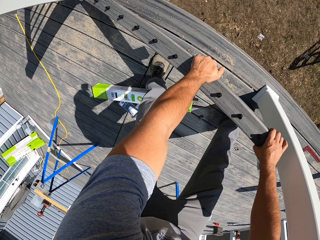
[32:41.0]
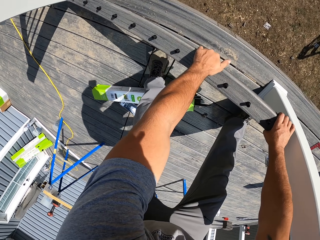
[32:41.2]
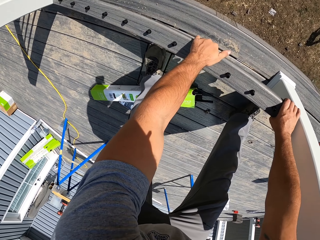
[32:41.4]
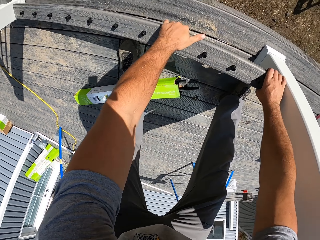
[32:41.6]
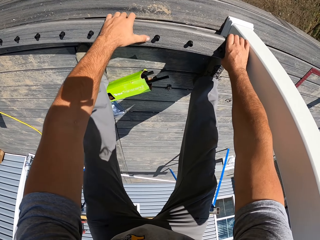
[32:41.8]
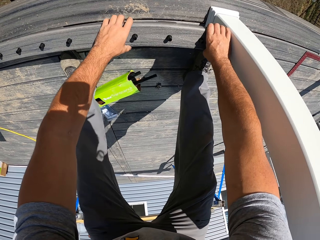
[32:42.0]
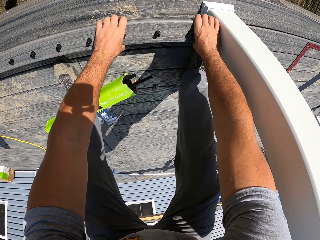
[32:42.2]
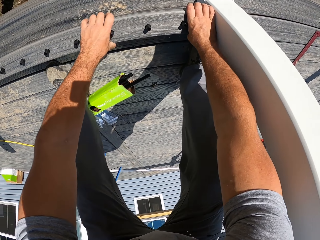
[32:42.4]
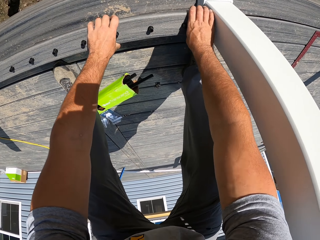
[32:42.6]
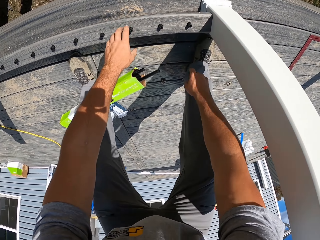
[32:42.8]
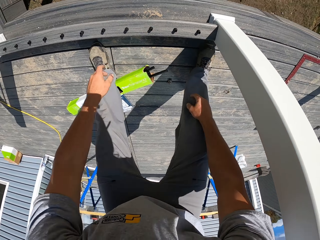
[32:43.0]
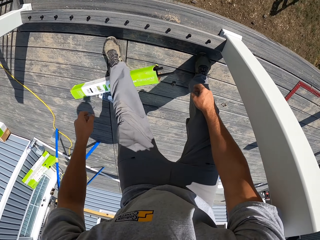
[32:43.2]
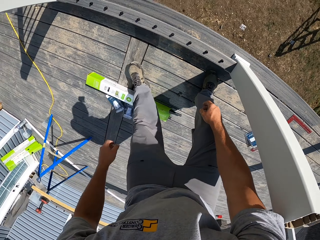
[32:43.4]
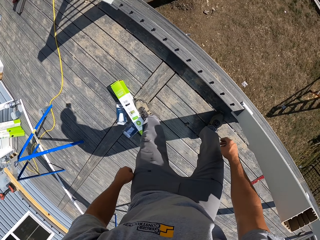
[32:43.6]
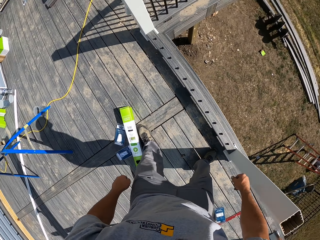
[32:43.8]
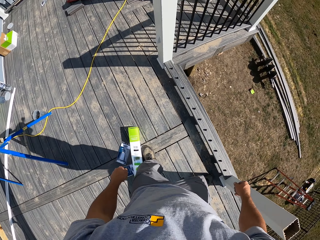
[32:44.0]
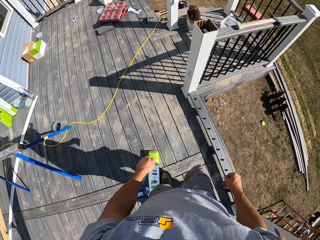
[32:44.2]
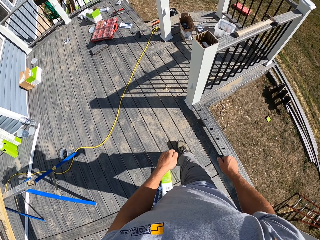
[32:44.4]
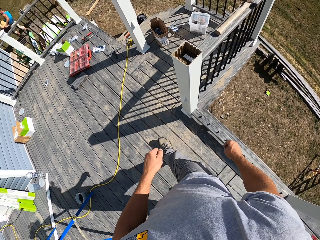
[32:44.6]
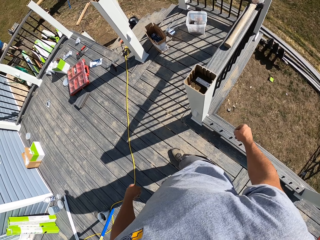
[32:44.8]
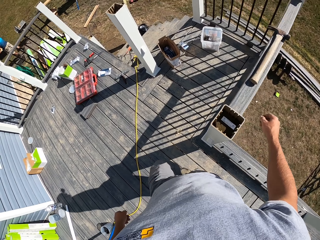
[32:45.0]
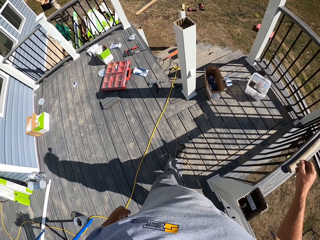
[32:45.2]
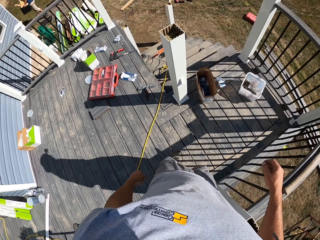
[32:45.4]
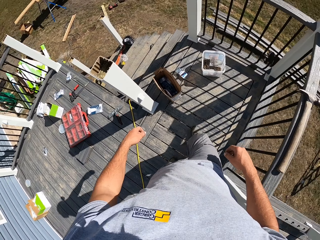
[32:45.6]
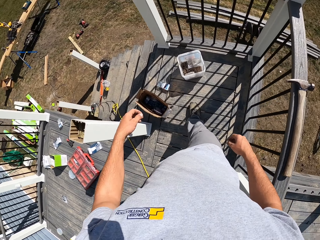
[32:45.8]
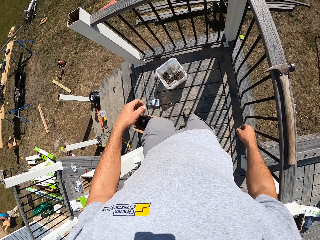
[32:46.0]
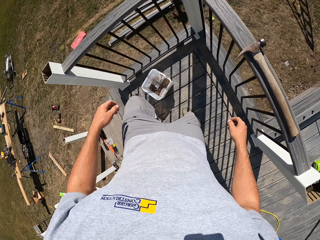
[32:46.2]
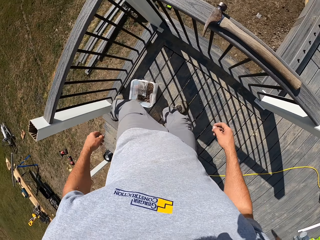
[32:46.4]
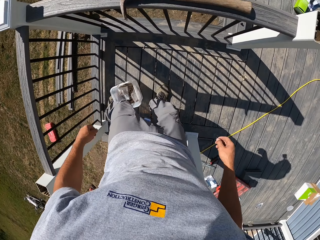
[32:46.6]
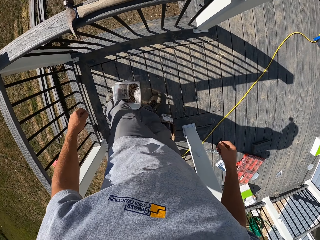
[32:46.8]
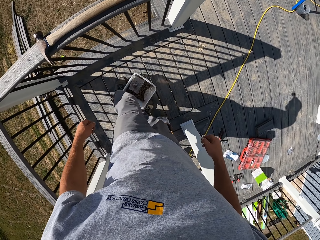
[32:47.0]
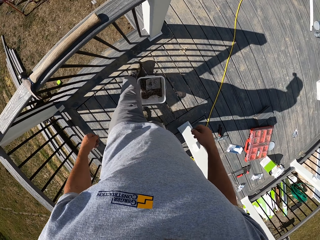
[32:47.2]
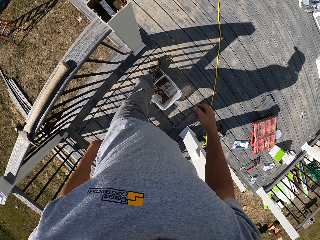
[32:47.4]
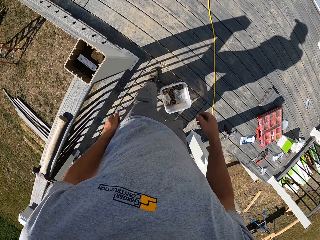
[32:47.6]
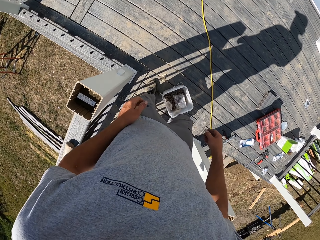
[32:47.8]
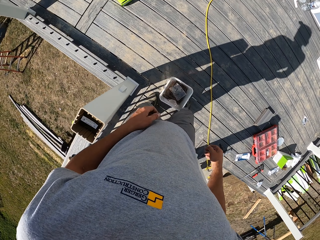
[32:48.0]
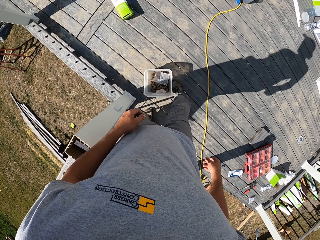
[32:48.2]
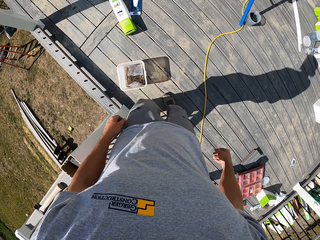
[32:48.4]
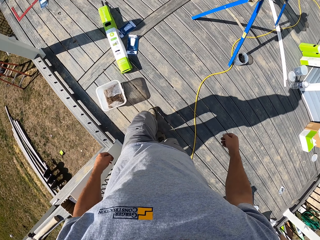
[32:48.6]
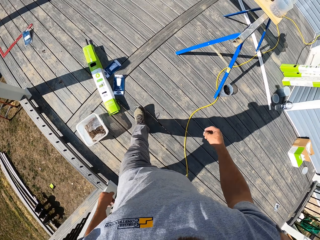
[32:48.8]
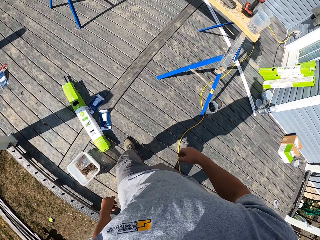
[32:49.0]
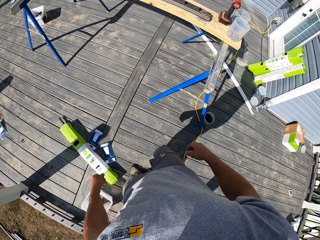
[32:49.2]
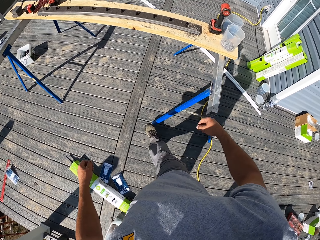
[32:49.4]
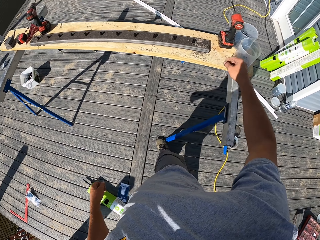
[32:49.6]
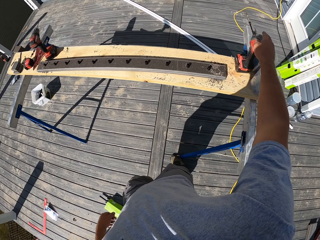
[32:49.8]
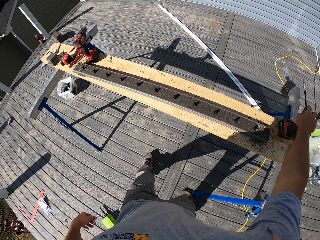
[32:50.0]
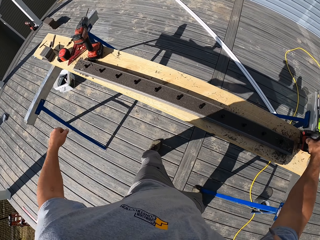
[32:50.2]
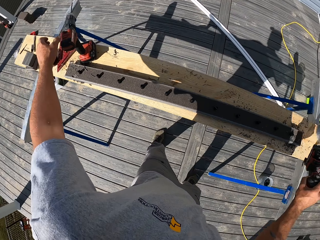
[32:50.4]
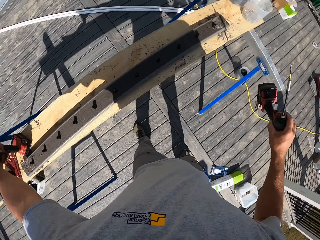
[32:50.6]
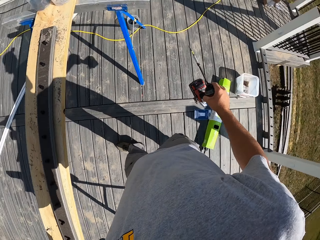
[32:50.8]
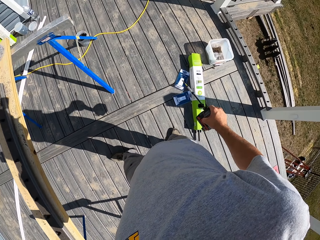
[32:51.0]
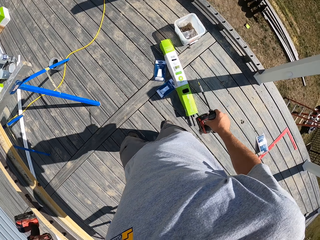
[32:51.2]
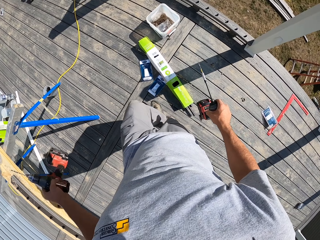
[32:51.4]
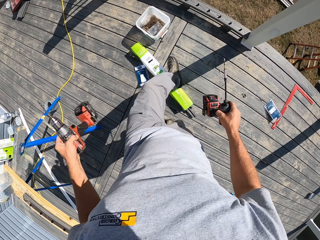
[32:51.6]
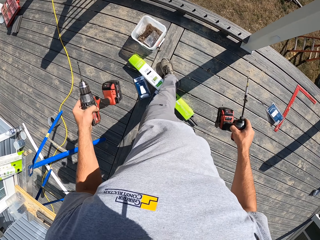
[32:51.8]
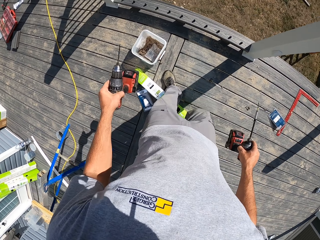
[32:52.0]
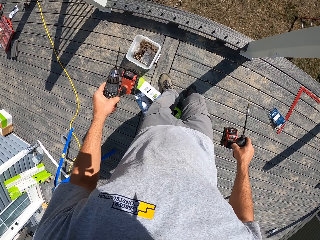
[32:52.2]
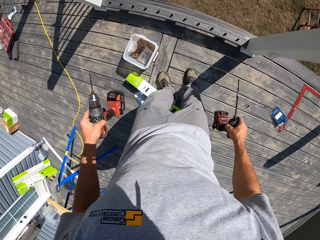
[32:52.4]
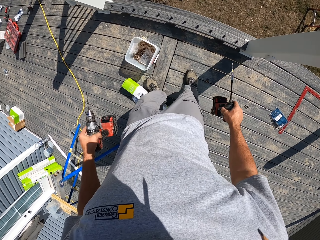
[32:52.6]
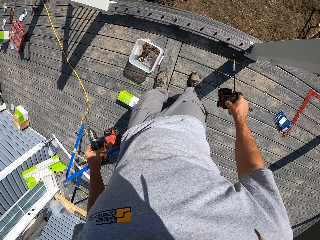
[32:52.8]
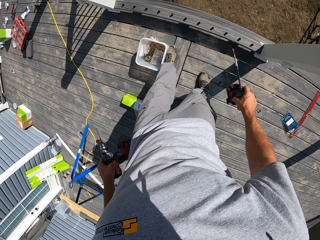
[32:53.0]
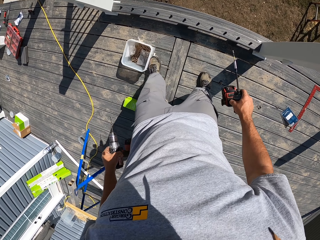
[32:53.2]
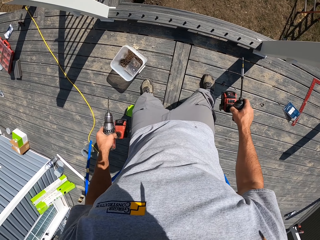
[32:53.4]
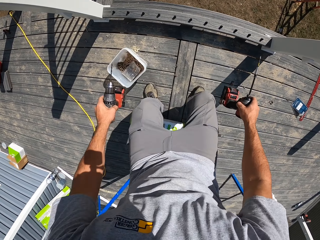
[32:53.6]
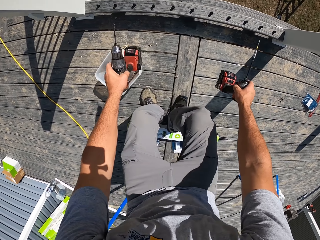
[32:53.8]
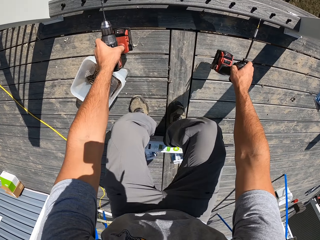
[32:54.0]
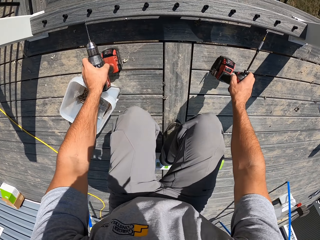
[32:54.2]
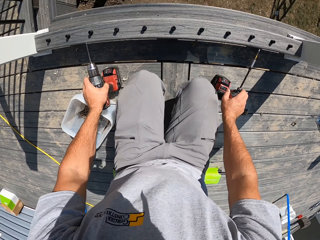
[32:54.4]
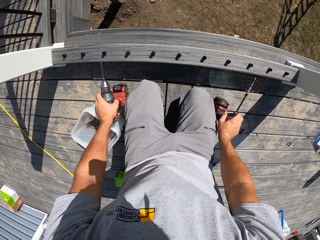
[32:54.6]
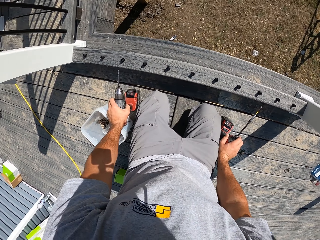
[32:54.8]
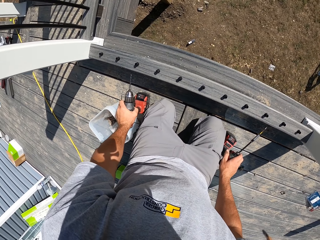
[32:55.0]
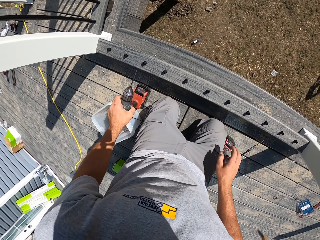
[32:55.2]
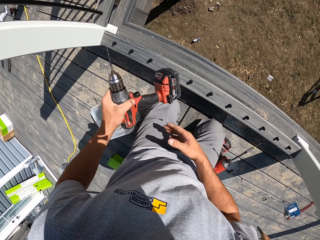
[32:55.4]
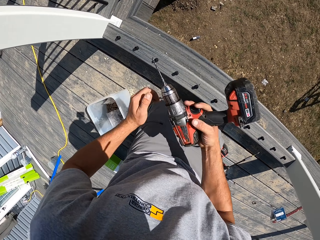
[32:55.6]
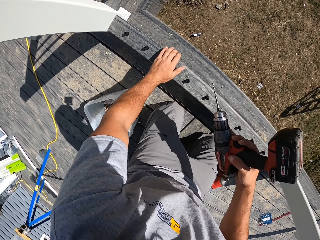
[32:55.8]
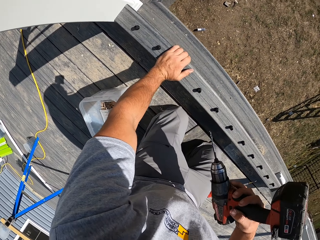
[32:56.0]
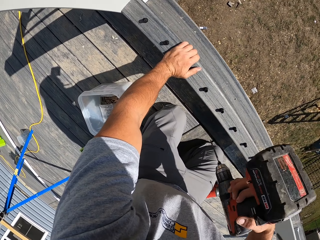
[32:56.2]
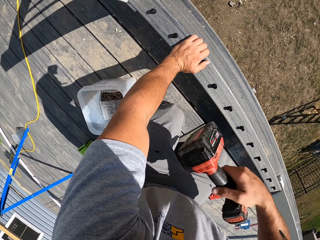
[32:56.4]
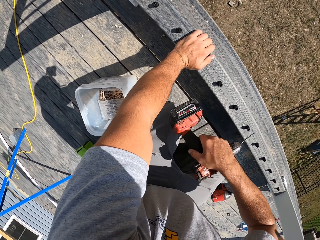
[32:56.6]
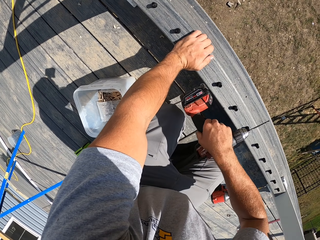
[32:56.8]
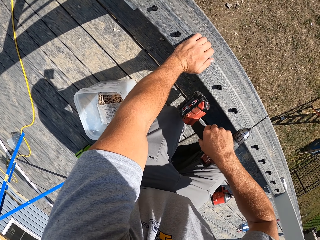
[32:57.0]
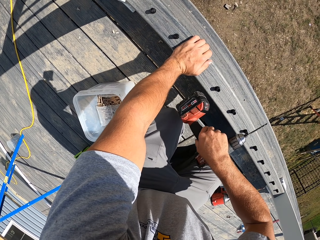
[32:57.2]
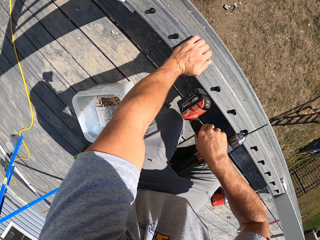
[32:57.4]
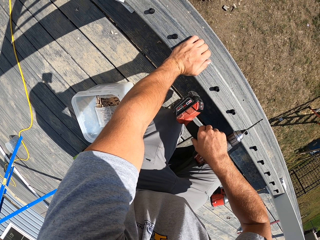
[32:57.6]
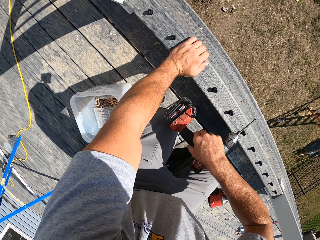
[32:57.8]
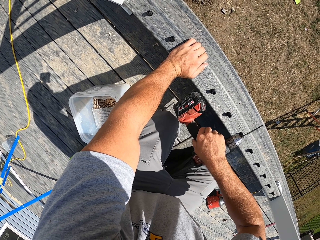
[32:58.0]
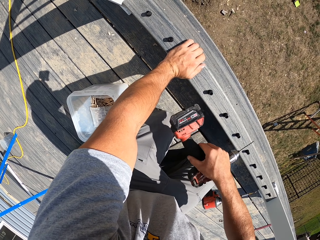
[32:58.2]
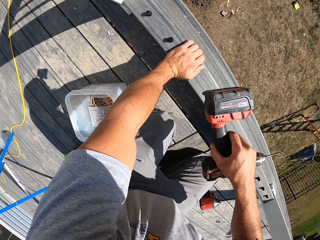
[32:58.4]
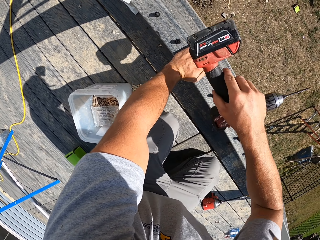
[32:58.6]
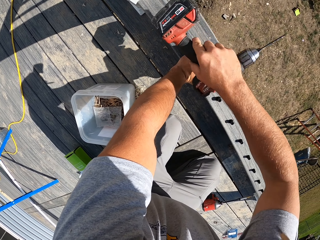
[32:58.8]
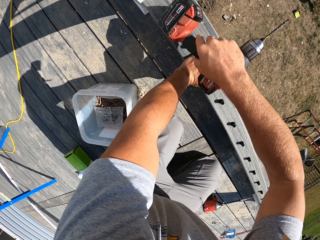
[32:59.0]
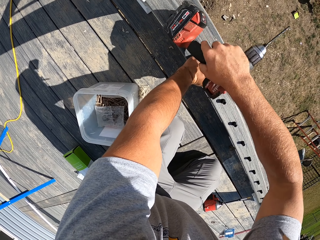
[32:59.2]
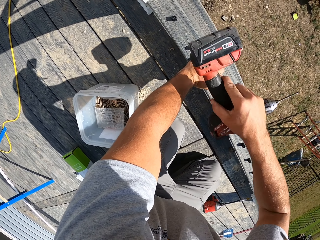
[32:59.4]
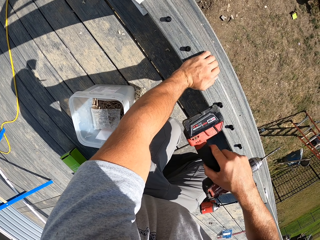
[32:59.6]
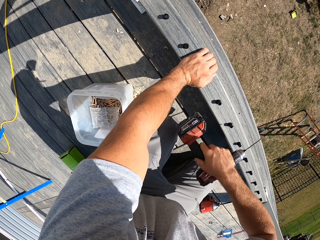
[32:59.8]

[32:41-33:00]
The camera wearer places the wood or metal on the pallet. He walks around the wood. He pushes the container with his foot. He walks to the stand, picks up the drill machine with his right hand, and picks up the drill machine with his left hand. He walks on the wood. He pushes the box with his foot. He pushes the container with his foot. He places the drill machines on the wood floor. He kneels down. He holds the drill machine with his right hand. He hits the wood with the drill machine. He sets the metal.

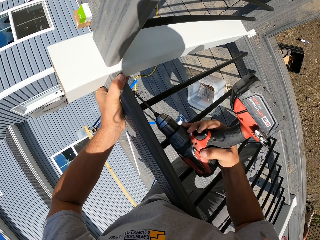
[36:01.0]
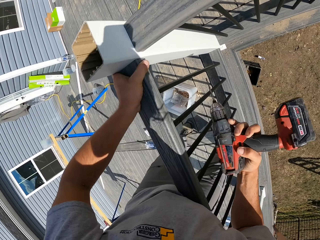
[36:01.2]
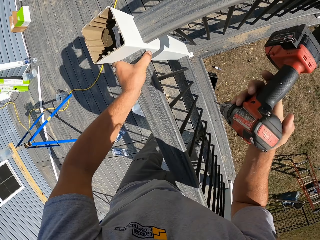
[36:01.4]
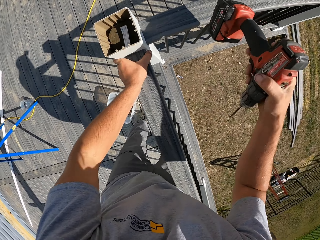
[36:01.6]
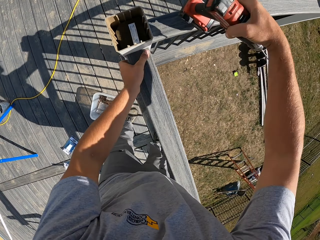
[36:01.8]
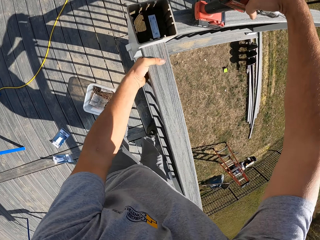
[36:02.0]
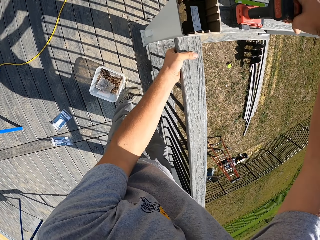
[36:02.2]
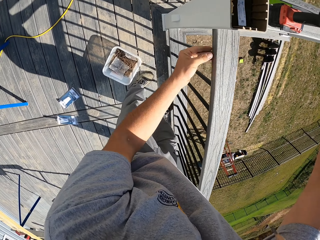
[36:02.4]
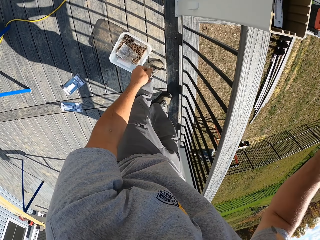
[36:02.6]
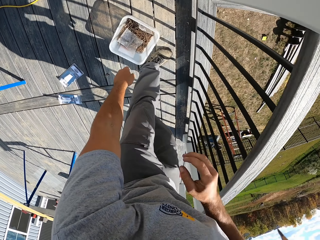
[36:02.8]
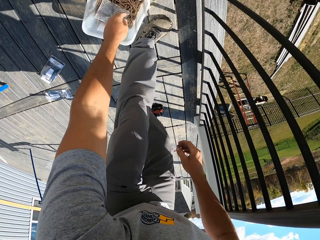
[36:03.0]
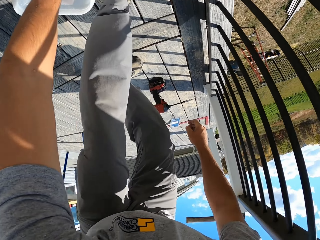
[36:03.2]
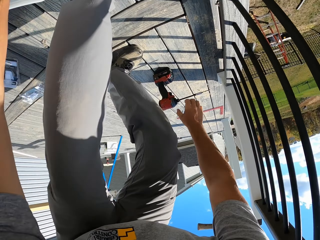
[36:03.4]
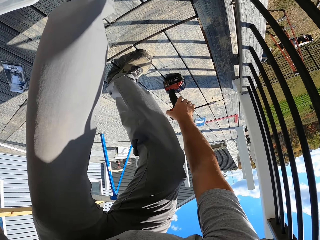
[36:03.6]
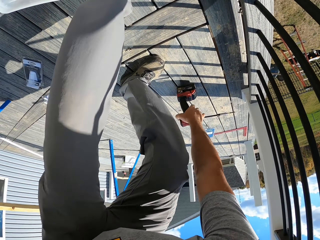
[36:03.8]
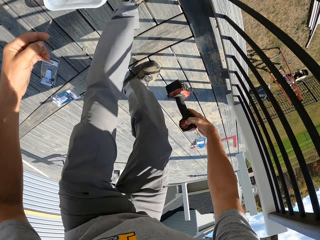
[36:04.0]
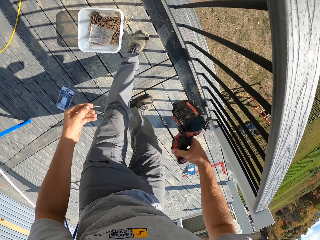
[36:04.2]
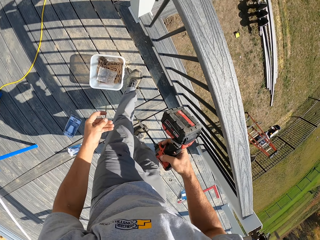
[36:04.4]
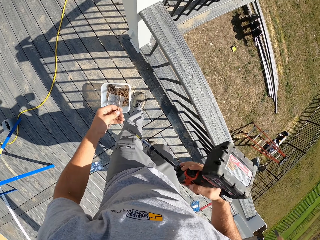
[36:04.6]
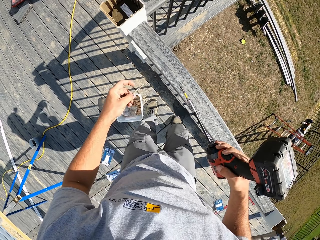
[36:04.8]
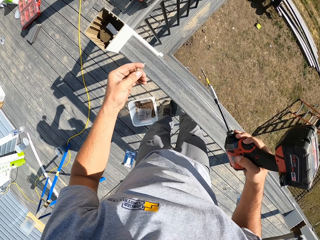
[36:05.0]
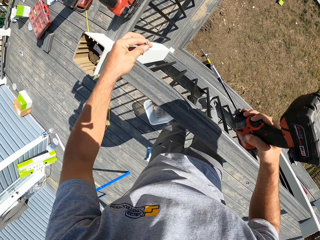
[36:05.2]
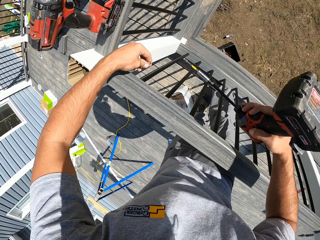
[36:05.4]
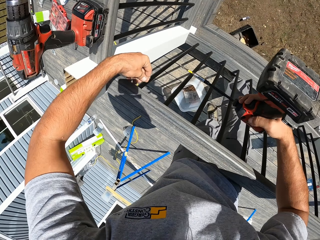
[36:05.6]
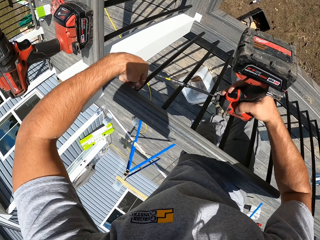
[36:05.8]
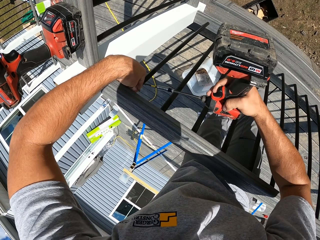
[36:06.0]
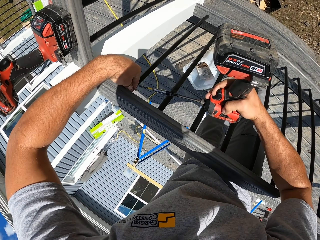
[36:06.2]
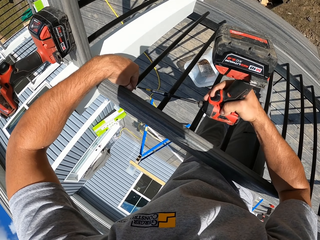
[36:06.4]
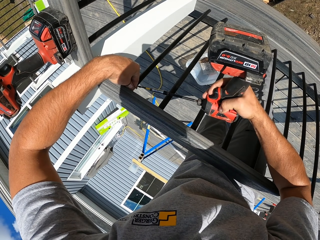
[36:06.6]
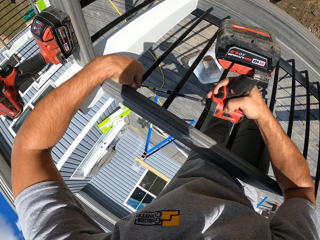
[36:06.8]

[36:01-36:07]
The camera wearer places the drill machine on the stair rail. They drop the drill machine. They pick up the nail or screw in the container. They pick up the drill machine.
